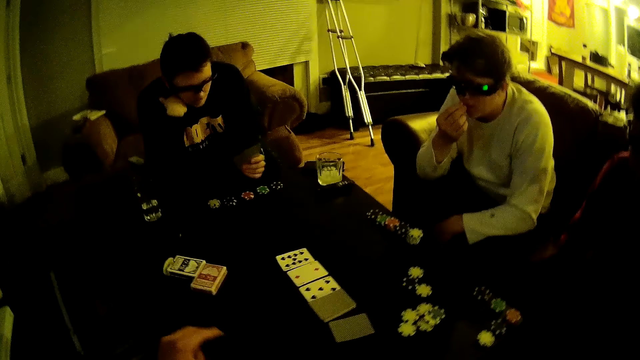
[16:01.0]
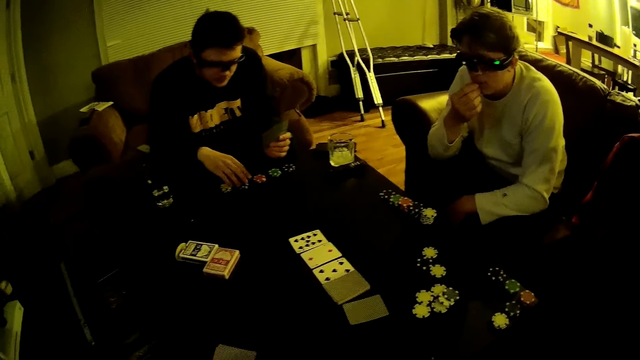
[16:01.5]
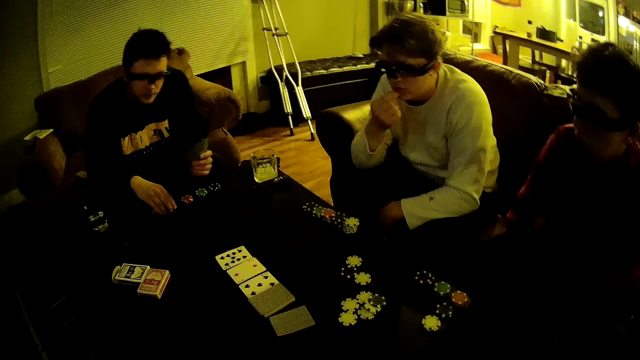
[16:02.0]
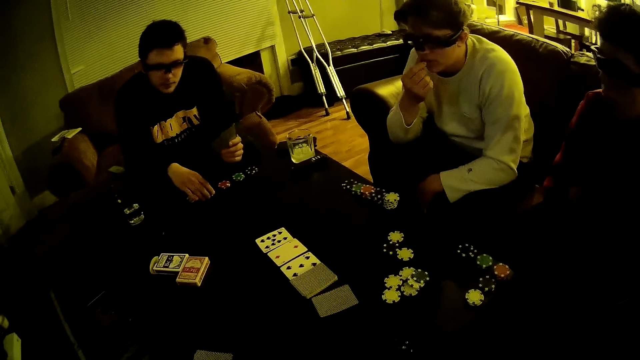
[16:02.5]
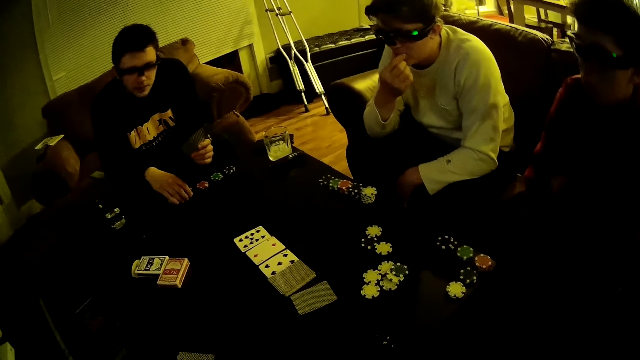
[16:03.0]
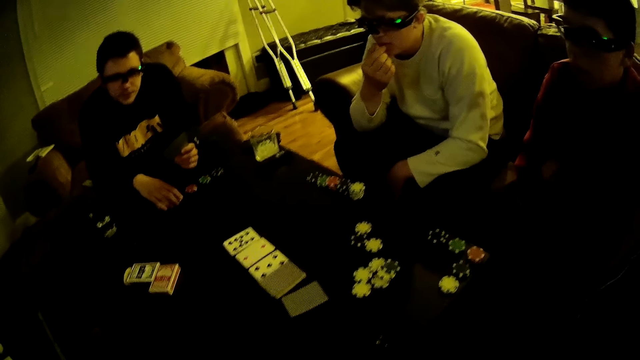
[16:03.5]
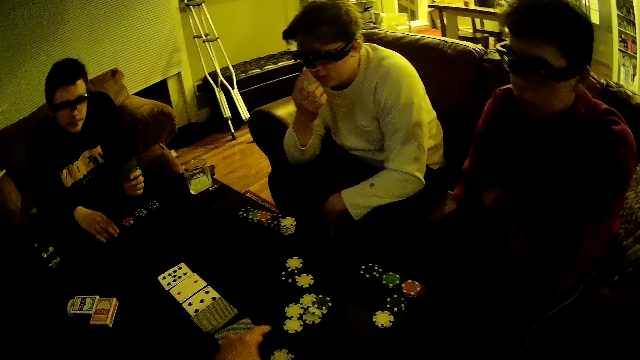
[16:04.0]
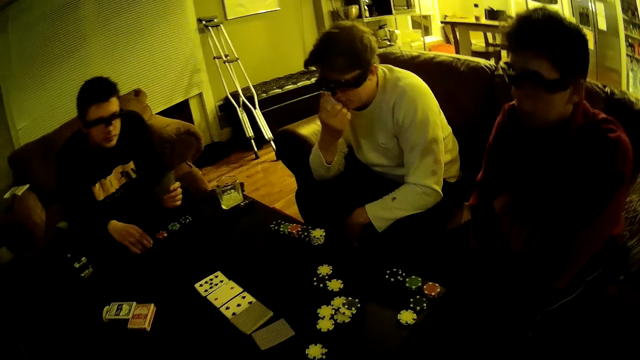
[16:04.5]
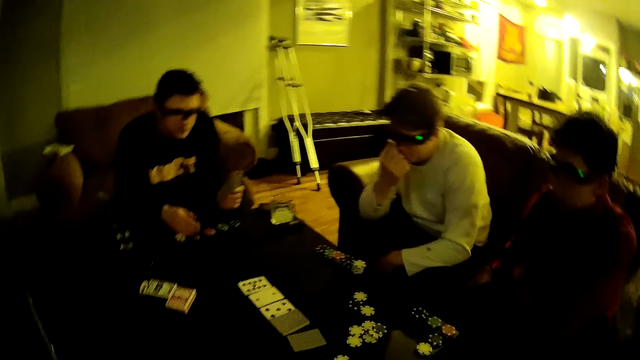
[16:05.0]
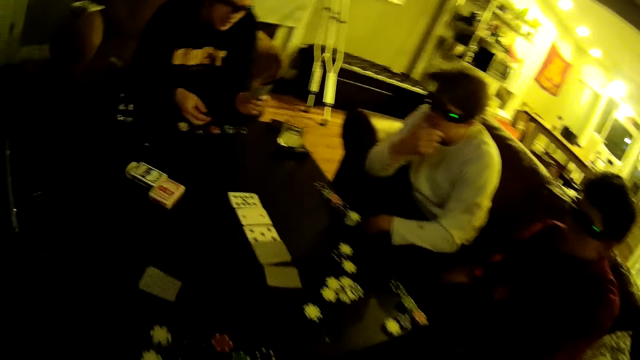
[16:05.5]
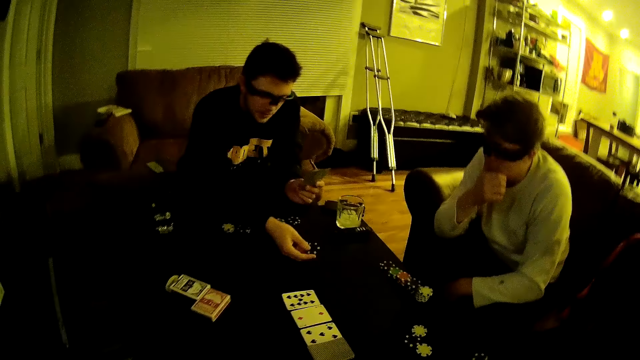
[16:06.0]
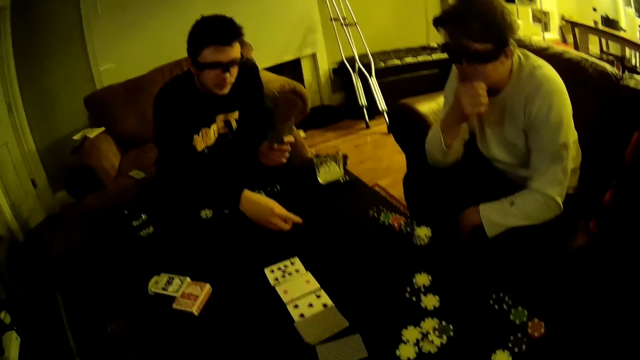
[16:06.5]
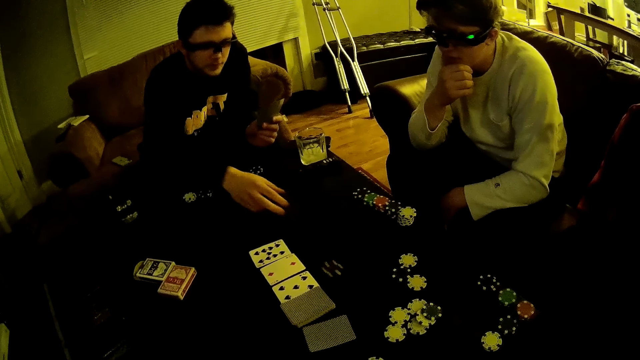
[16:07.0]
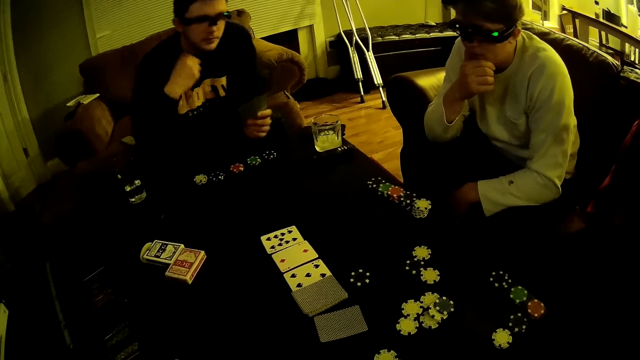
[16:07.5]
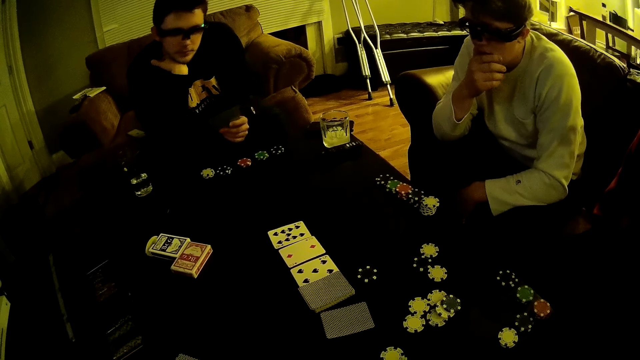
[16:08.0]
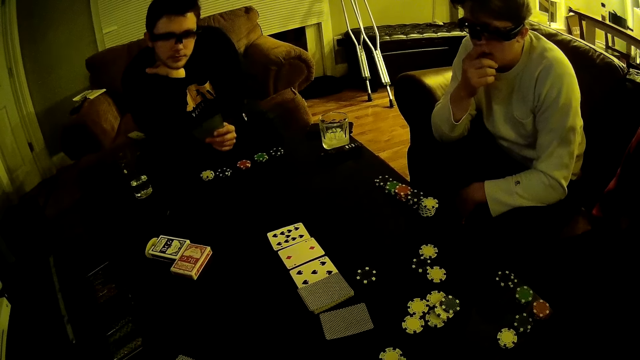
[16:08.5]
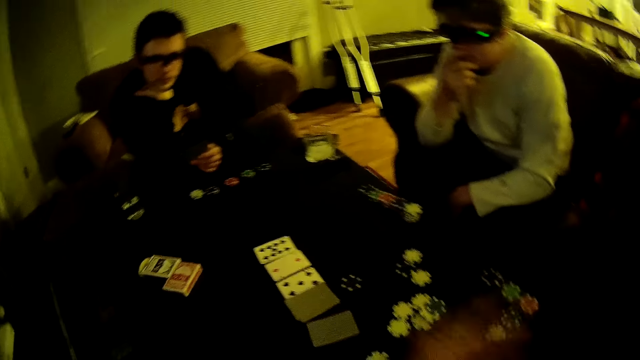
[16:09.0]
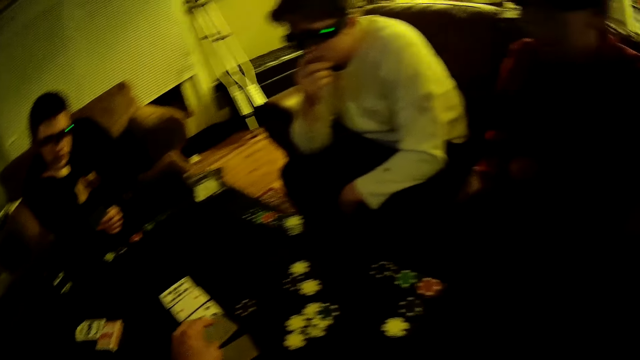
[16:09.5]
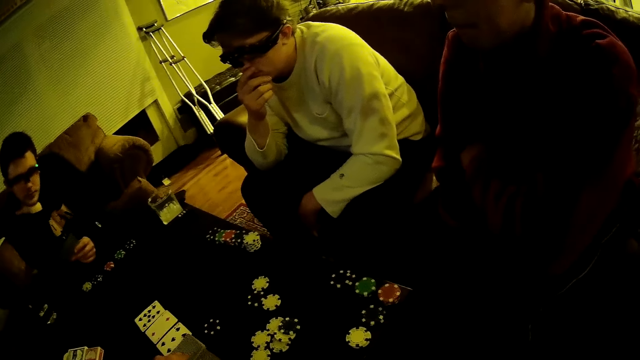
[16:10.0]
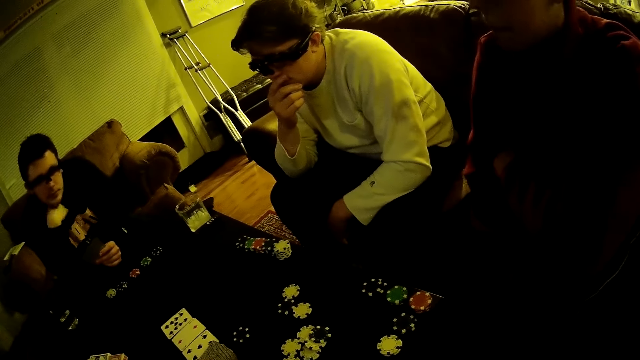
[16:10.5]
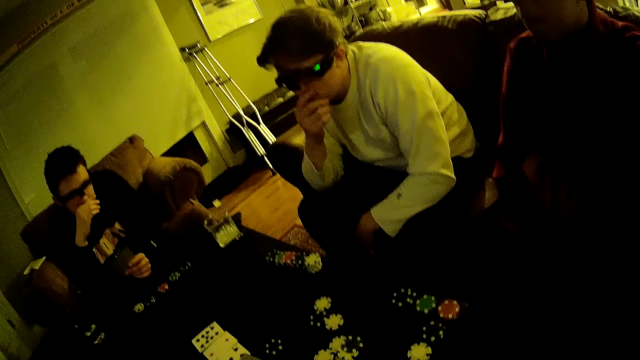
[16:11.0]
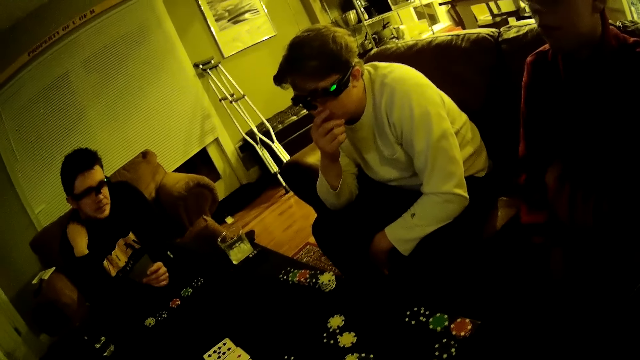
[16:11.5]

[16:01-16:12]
A man touches the poker dice on the table. The camera wearer drops poker chips on the table with his left hand. He looks around. Another man picks up a poker chip on the table with his right hand. The other man drops the poker chip in his right hand on the table. The first man throws the poker dice on the table and holds his chin with his right hand. The camera wearer throws poker dice on the table. He picks up a card on the table with his left hand.

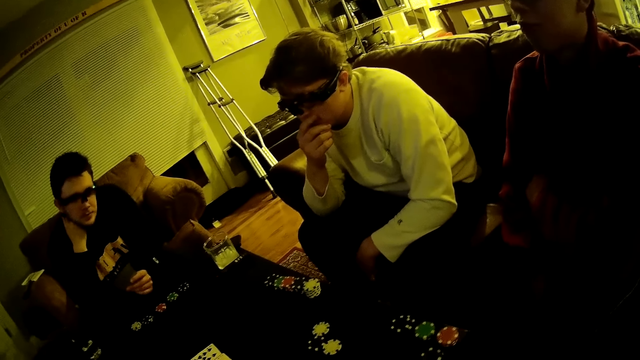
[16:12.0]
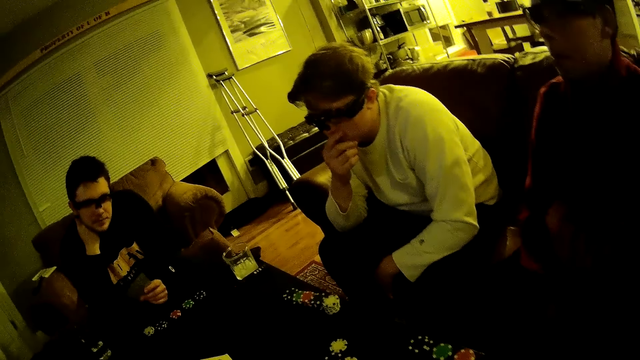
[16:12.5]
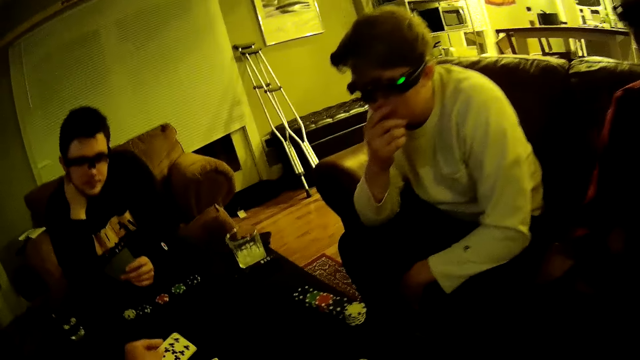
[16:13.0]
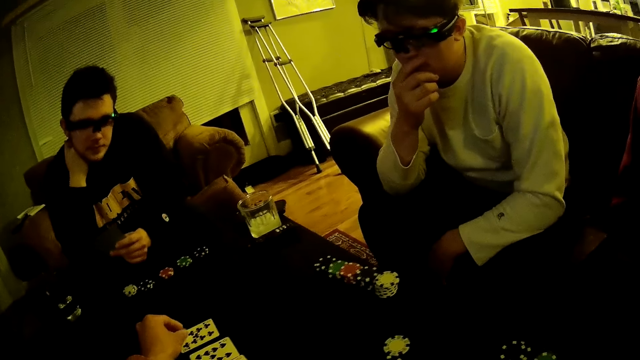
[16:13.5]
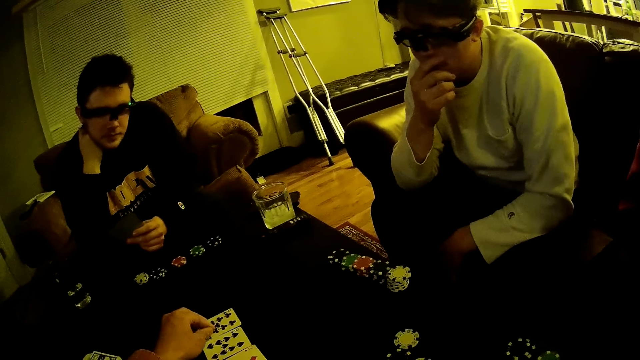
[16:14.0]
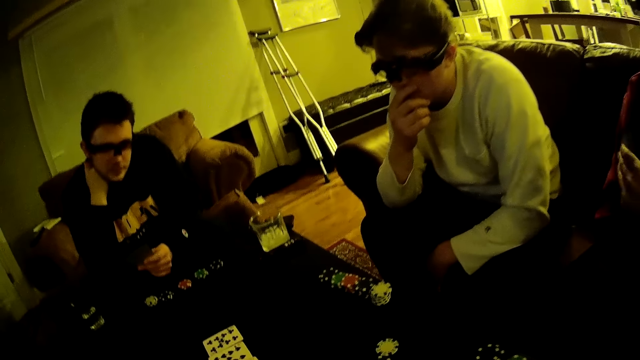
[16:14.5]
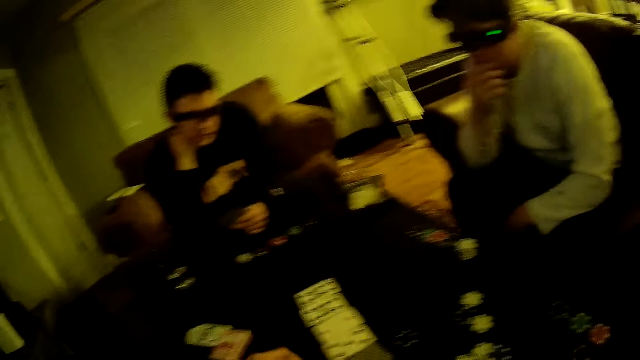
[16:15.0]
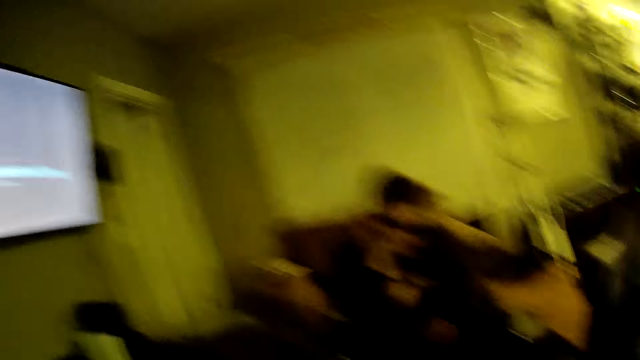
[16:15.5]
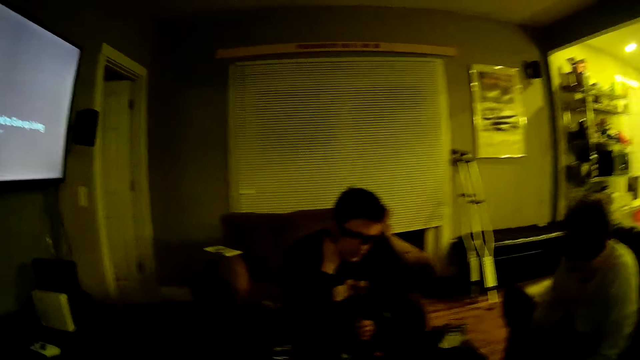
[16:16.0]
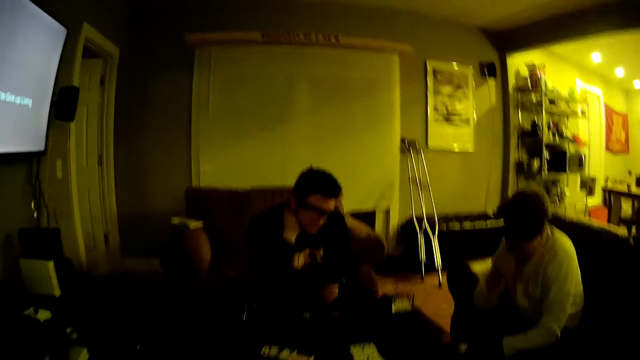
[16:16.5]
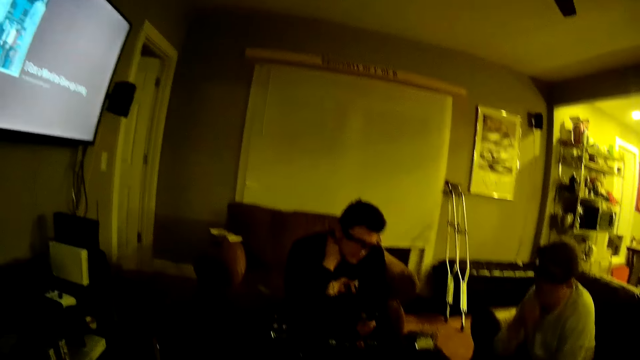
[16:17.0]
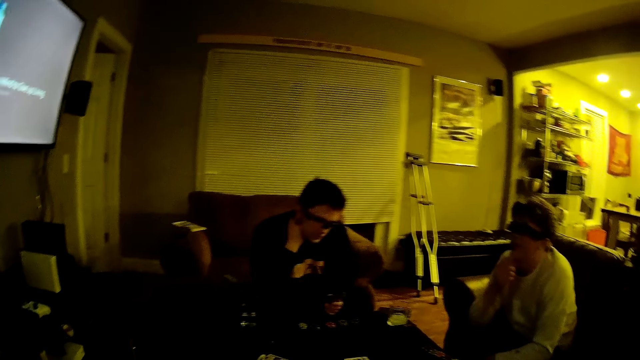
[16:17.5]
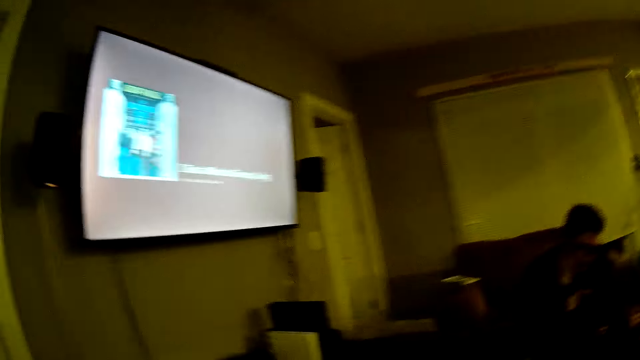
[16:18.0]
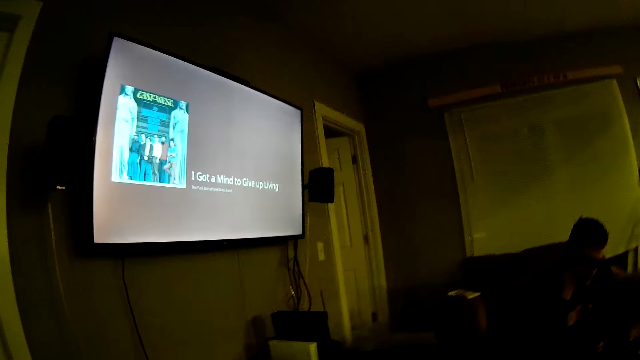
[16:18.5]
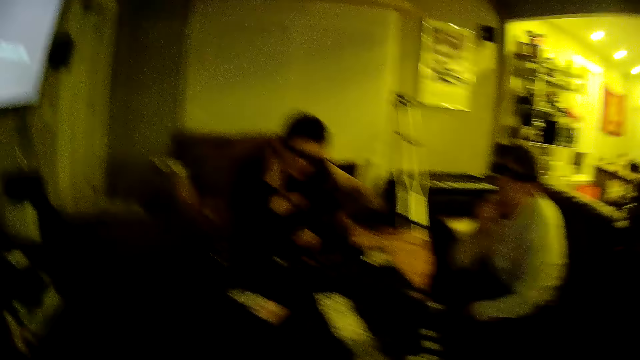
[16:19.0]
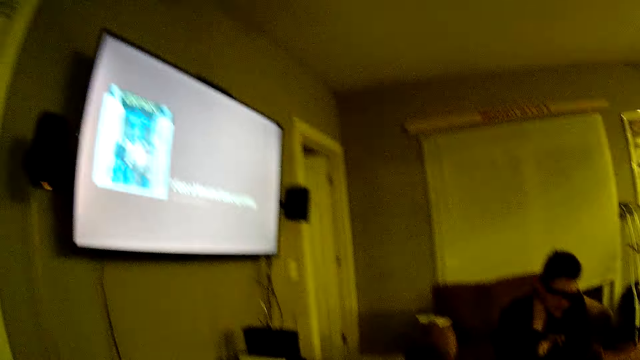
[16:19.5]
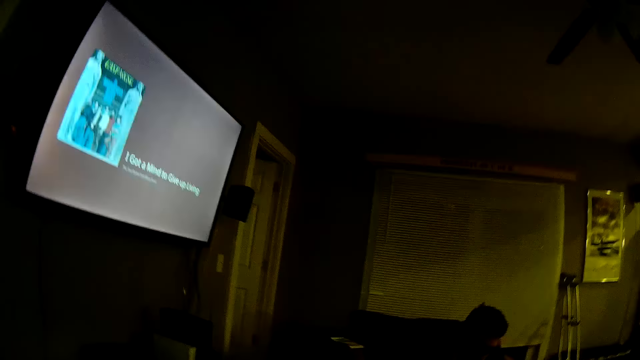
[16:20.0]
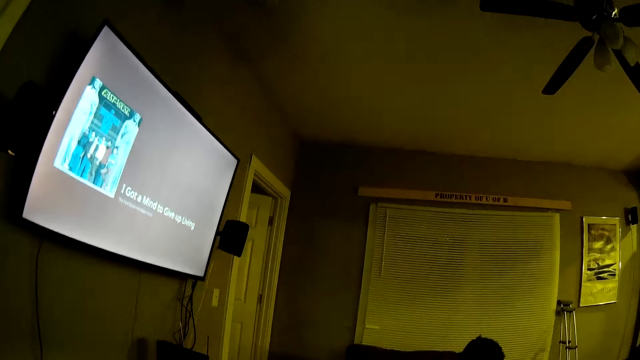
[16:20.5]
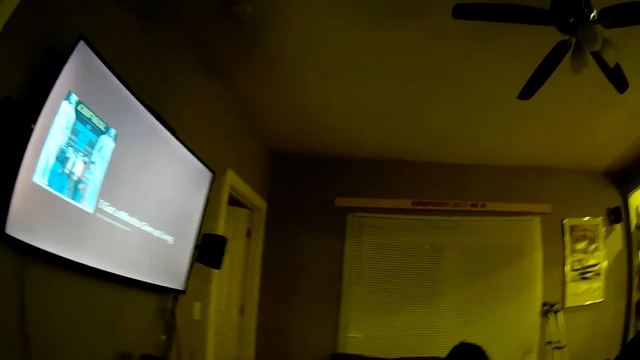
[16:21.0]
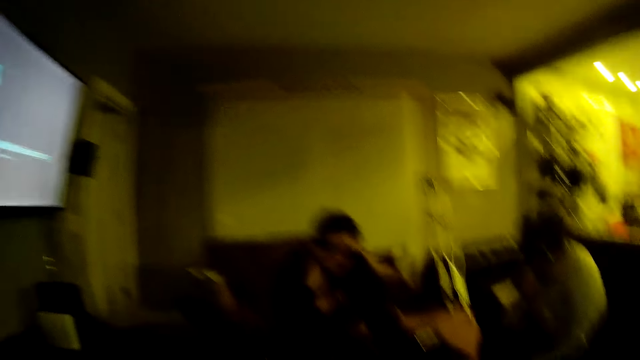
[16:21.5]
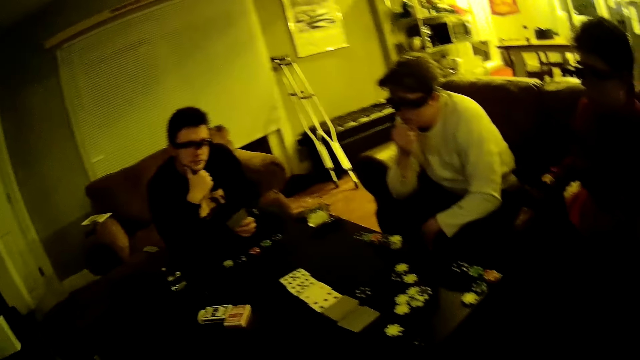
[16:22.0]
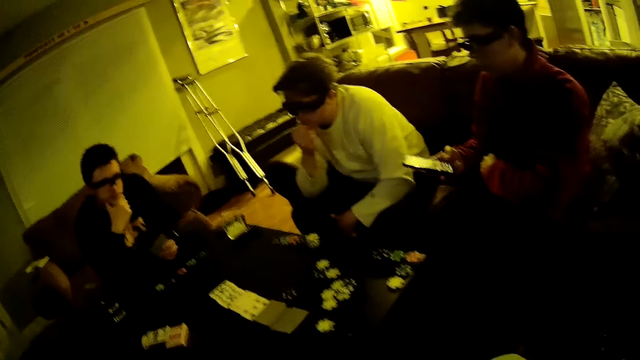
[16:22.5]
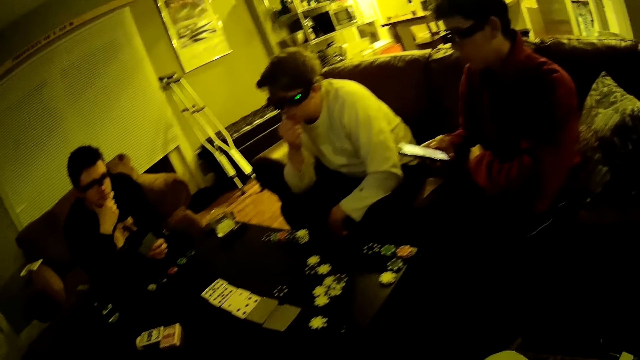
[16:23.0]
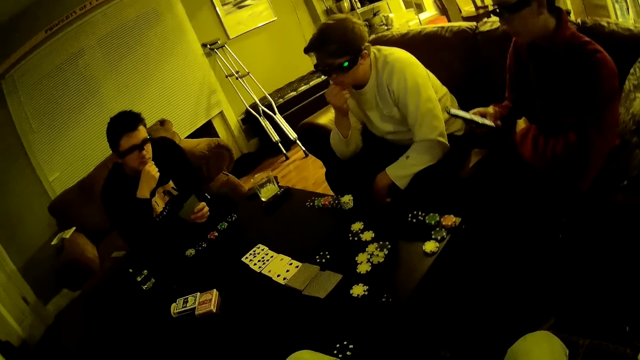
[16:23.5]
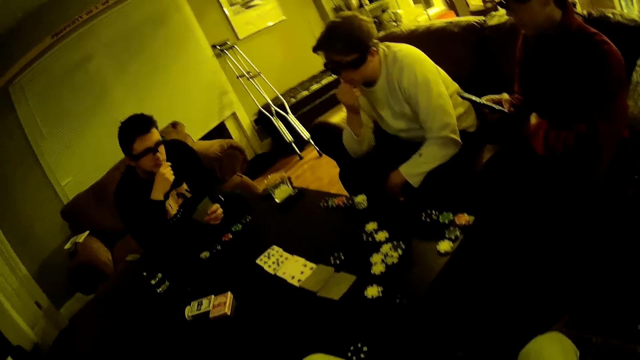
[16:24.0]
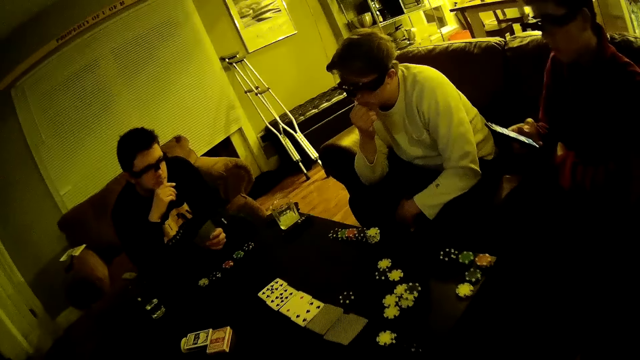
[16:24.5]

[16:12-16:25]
The camera wearer places the card in his left hand on the table. He adjusts the cards on the table. He looks around. A man operates a phone with his right hand.
